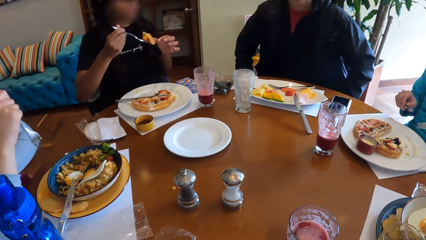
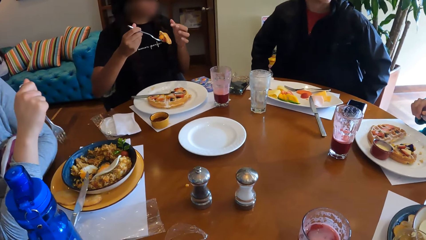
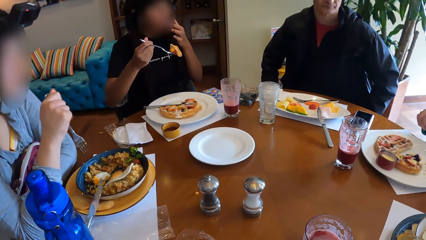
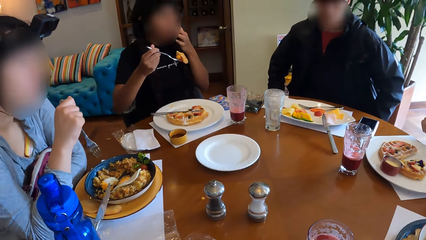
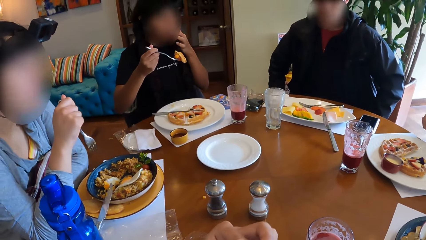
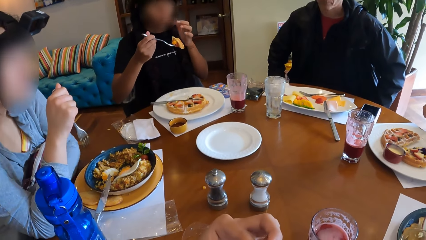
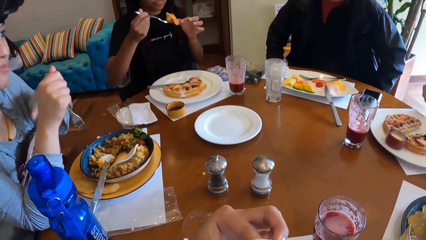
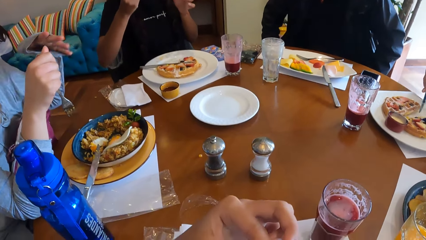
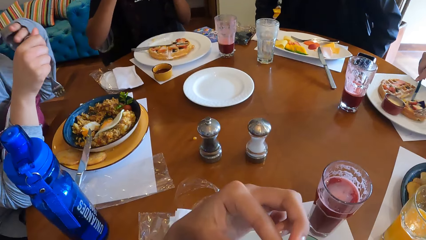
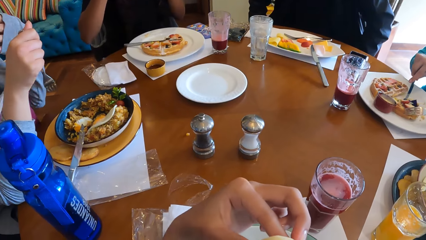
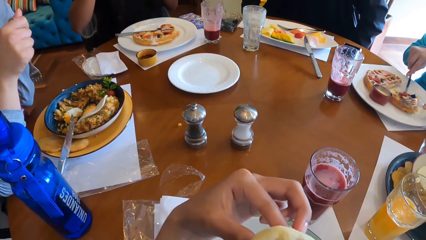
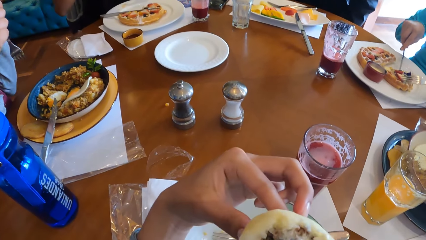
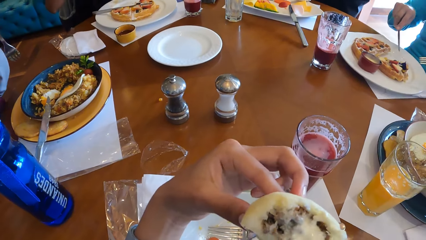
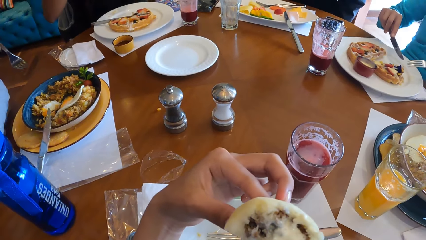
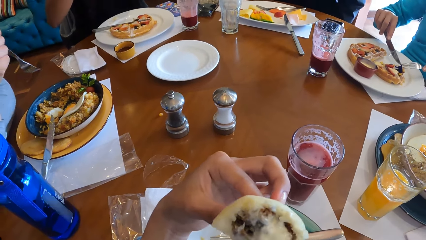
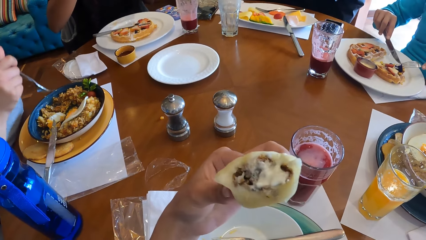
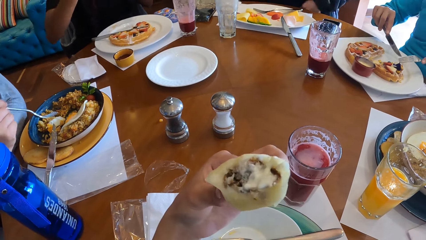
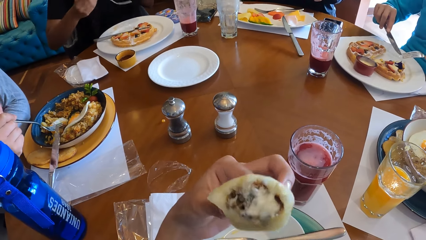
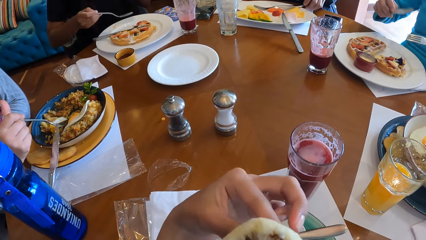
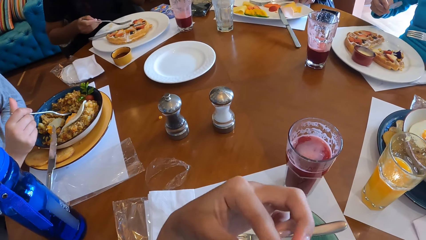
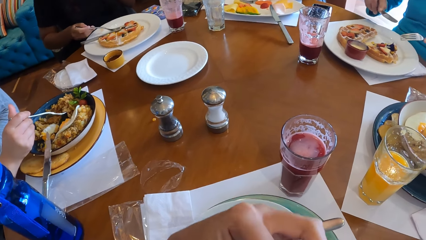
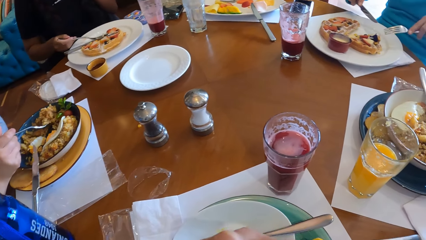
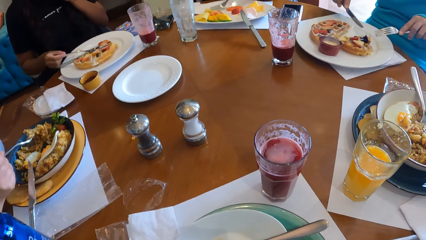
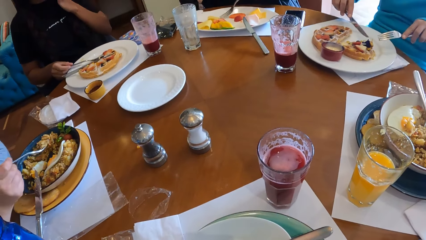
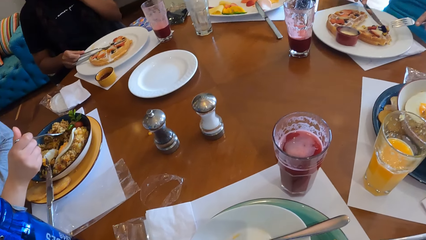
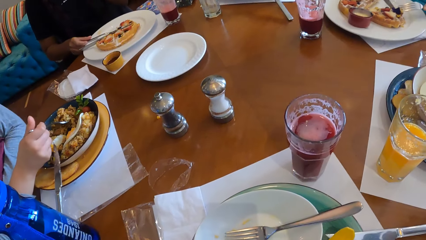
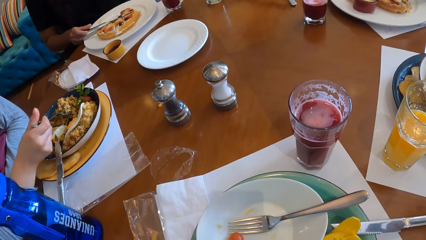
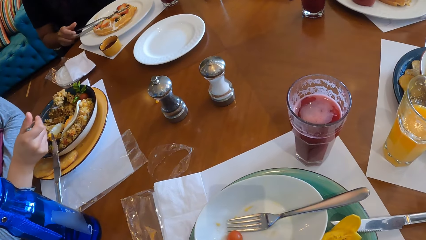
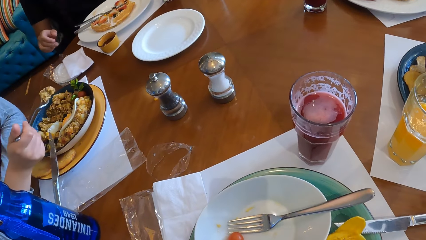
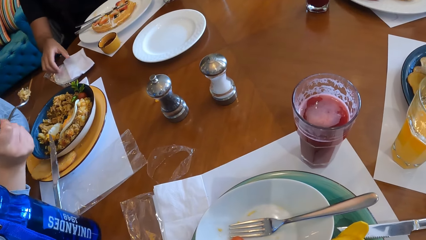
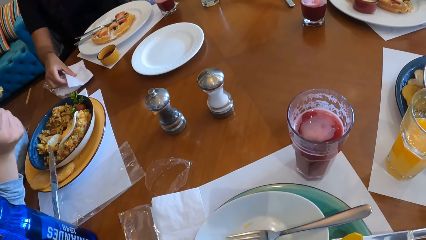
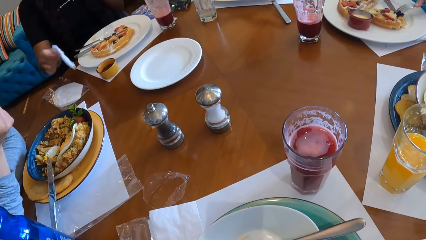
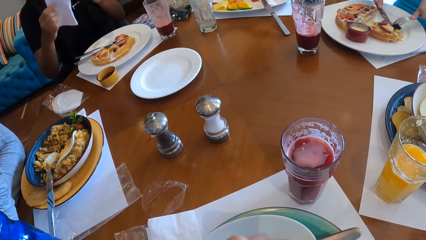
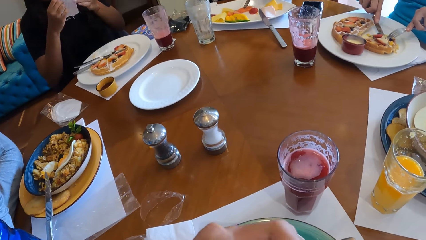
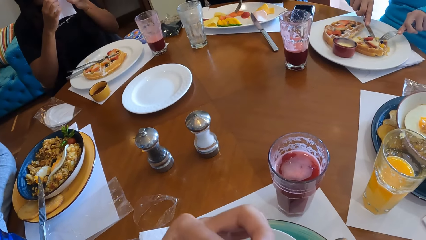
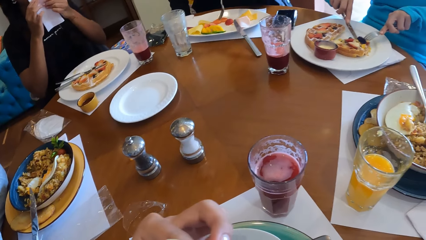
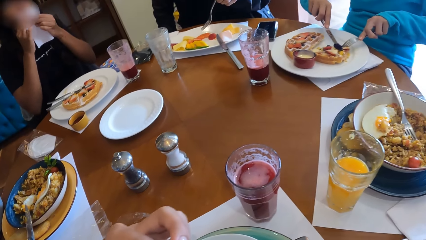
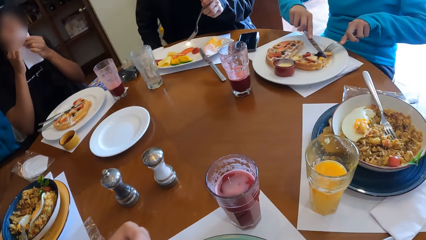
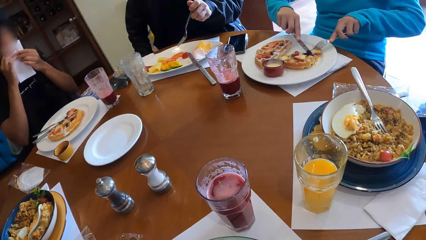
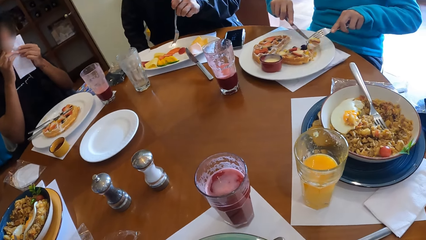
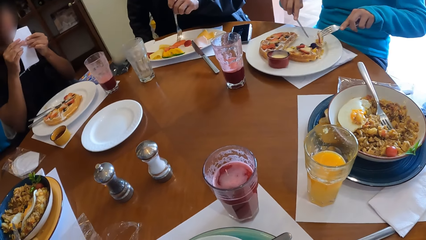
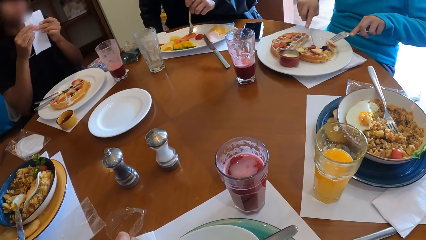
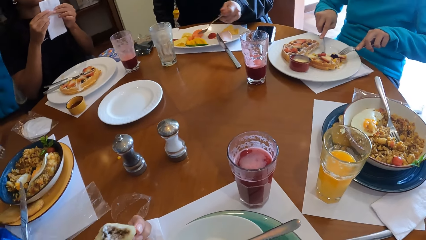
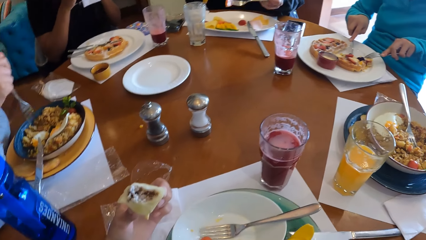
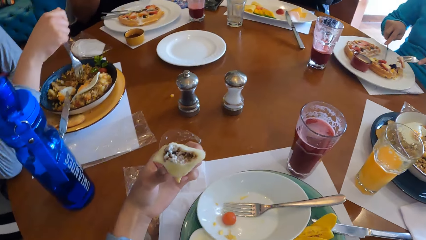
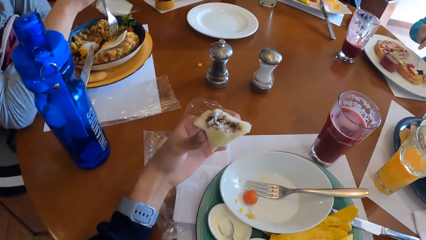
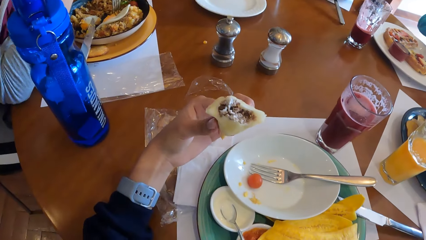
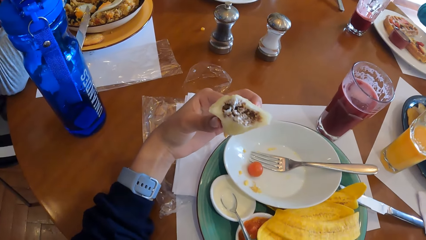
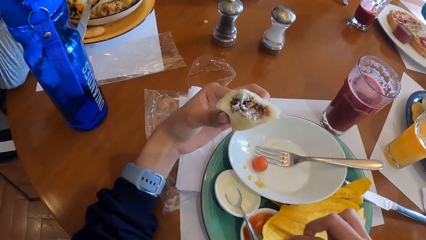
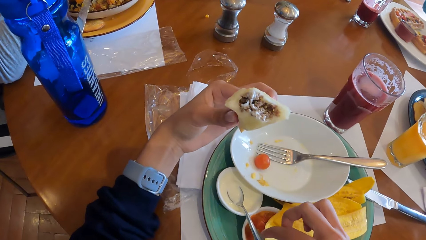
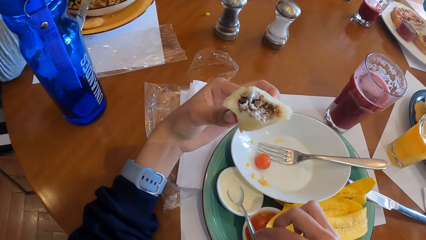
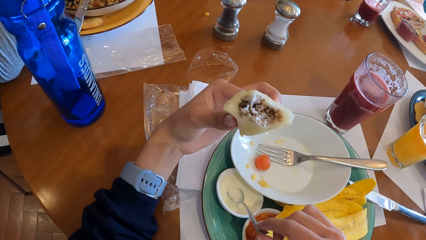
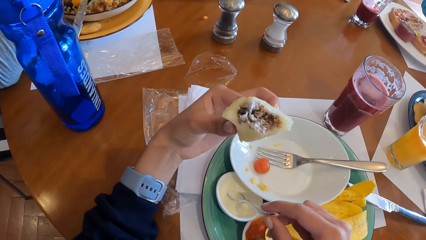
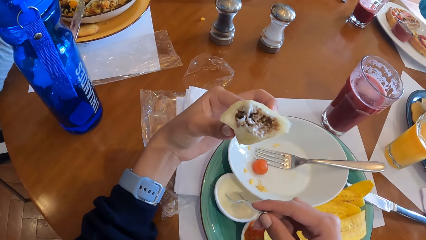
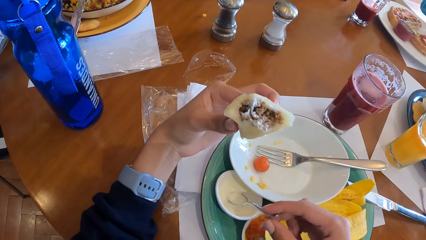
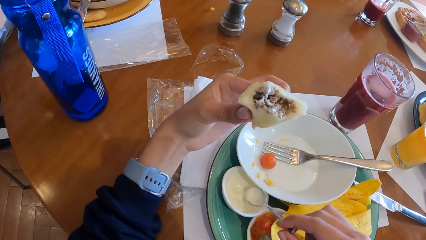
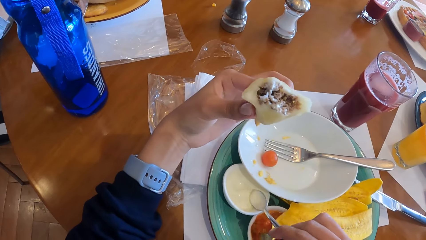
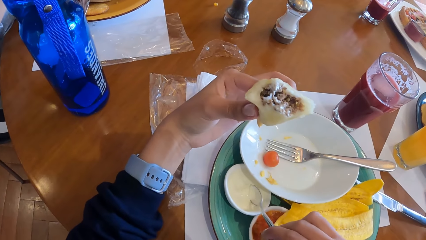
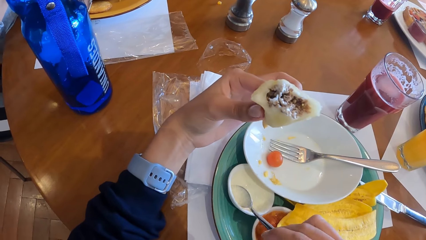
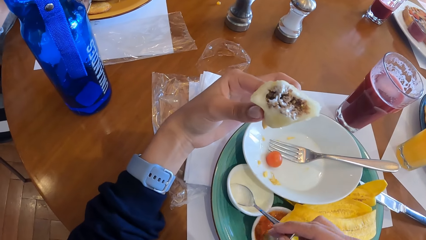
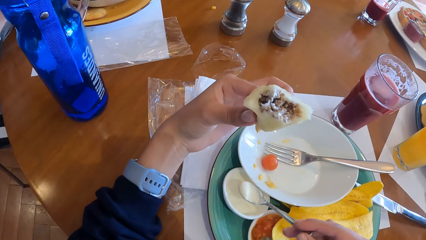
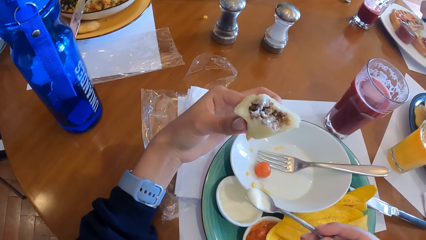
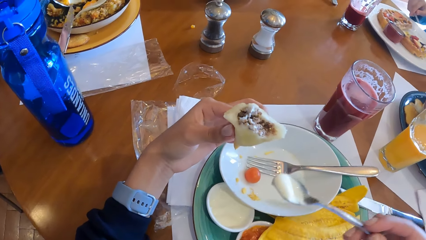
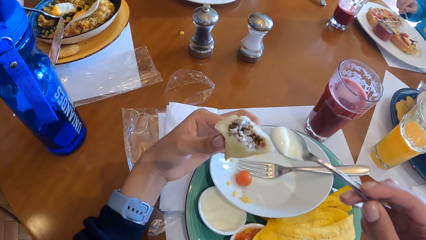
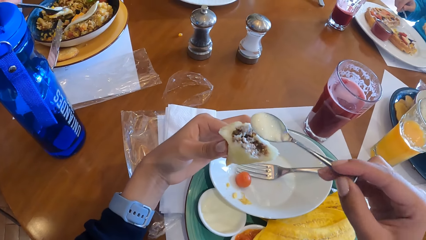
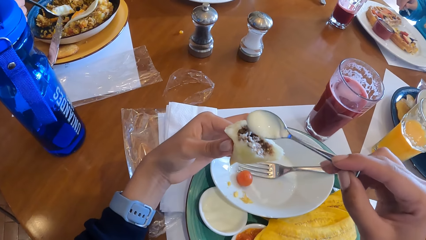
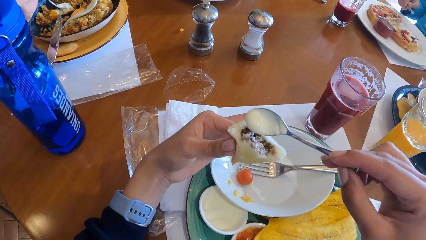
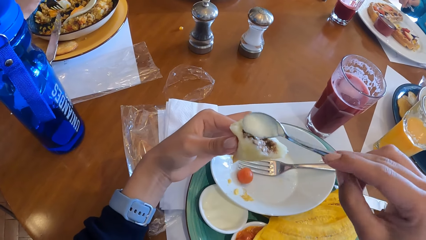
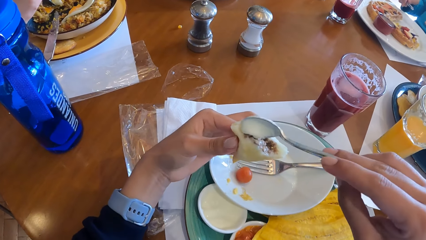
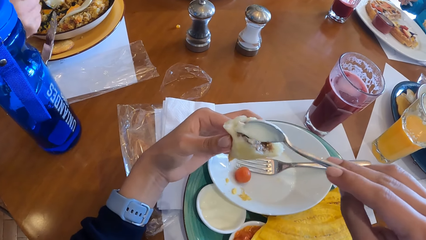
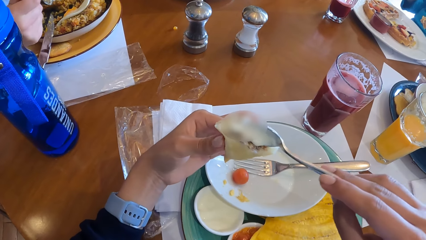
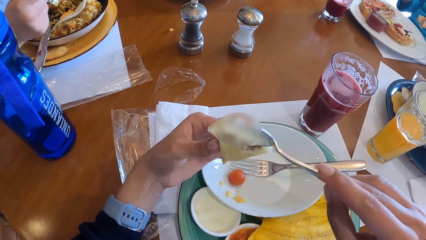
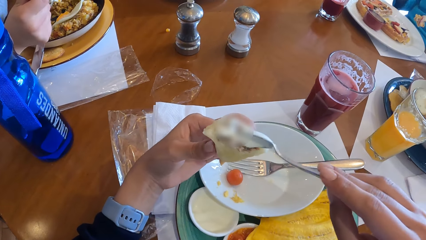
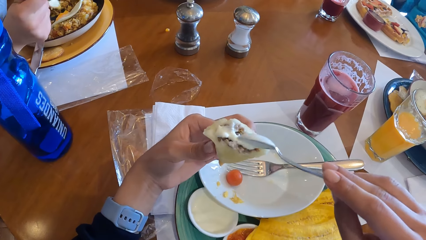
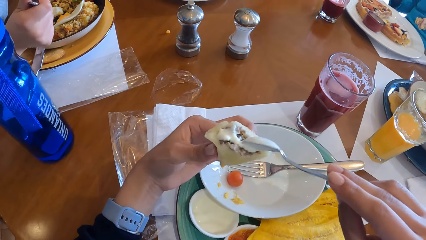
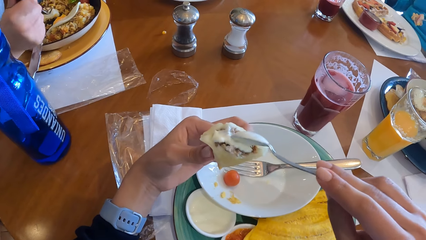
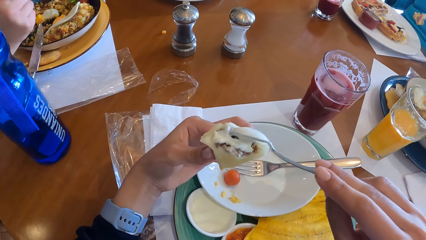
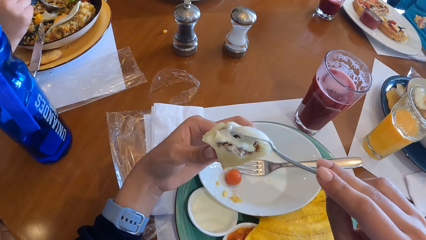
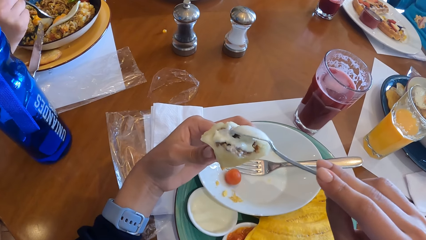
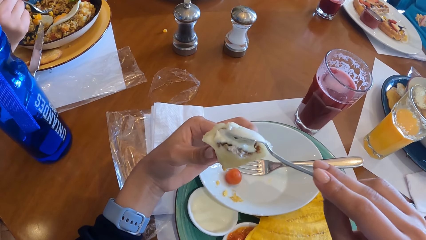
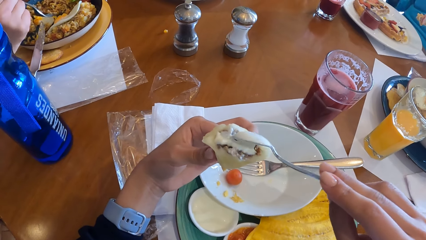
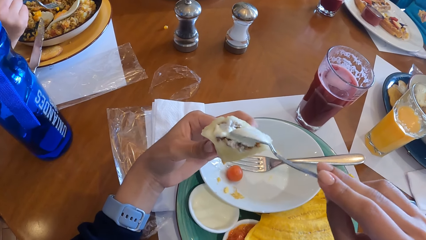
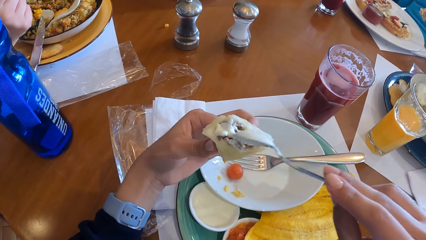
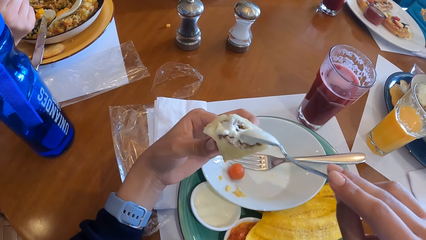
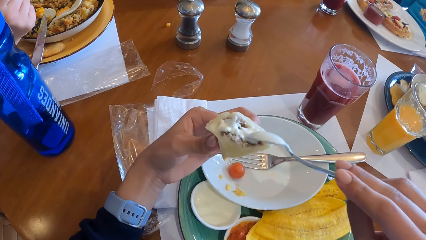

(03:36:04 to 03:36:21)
The camera wearer looks around. A woman picks up a serviette paper from the table with her right hand. She cleans her mouth with the serviette paper in her hands. The camera wearer takes some maple syrup from the cup of maple syrup in the plate with his right hand. They take the spoon, scoop cream from a plate with the spoon in her right hand, and add cream to a pie in her left hand with her right hand. The woman scoops food in the plate.
